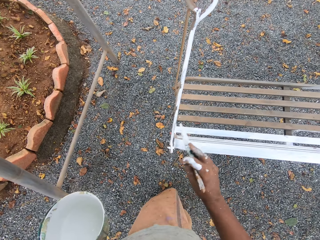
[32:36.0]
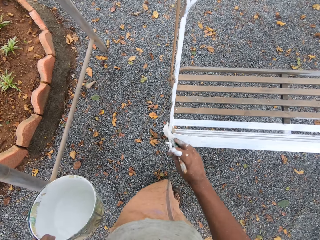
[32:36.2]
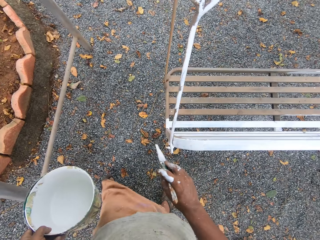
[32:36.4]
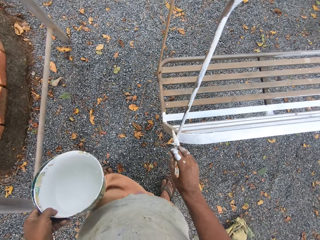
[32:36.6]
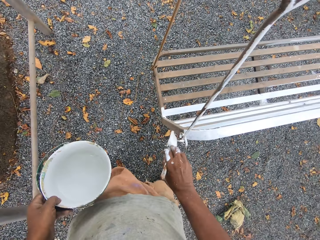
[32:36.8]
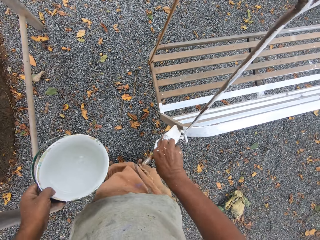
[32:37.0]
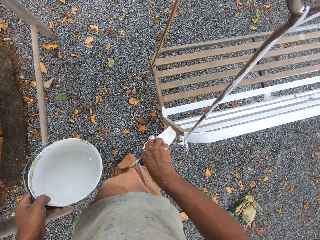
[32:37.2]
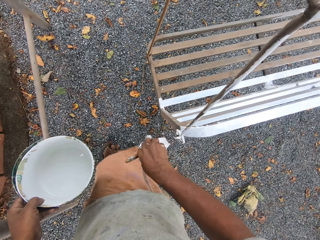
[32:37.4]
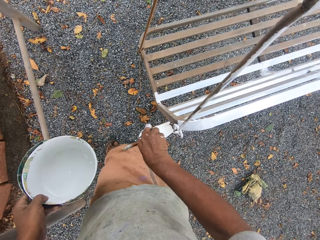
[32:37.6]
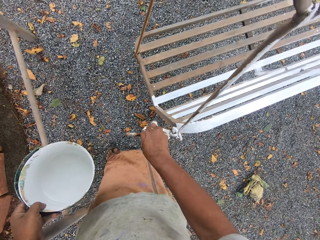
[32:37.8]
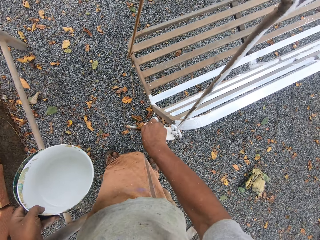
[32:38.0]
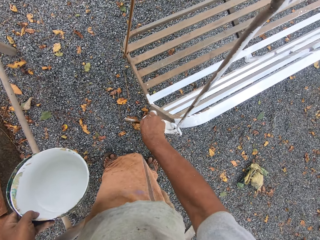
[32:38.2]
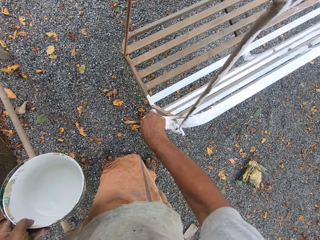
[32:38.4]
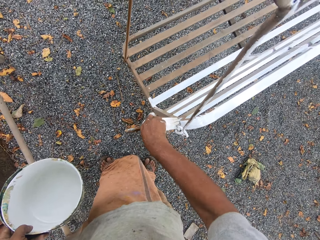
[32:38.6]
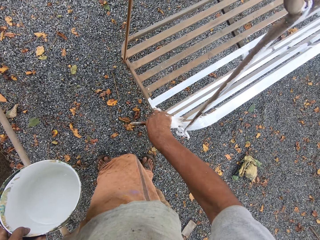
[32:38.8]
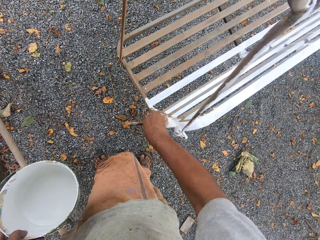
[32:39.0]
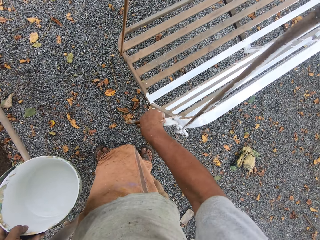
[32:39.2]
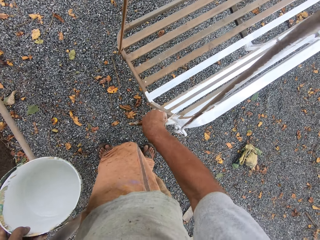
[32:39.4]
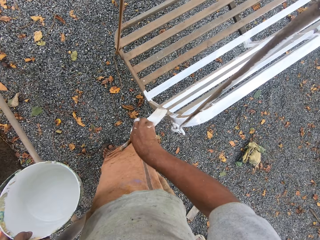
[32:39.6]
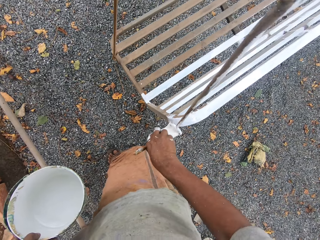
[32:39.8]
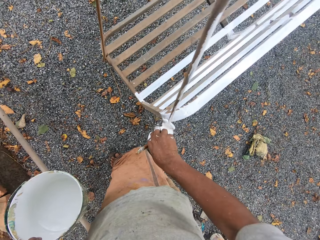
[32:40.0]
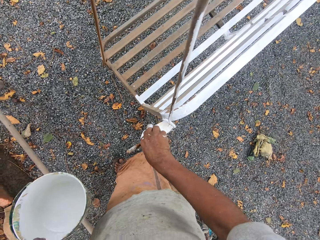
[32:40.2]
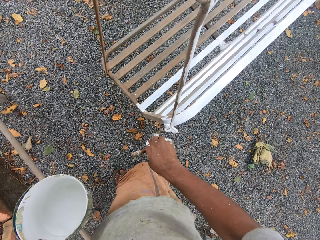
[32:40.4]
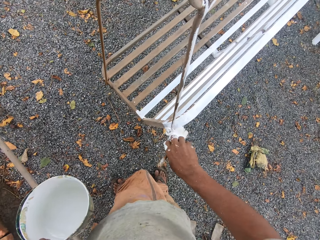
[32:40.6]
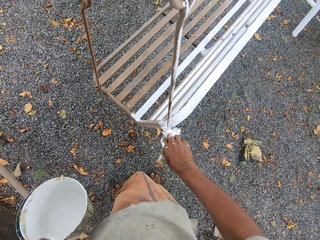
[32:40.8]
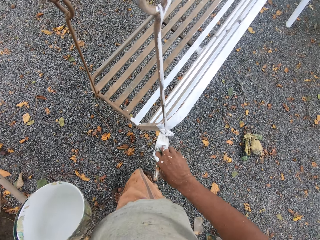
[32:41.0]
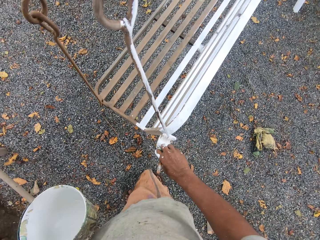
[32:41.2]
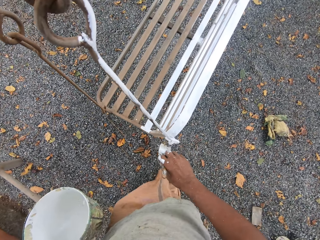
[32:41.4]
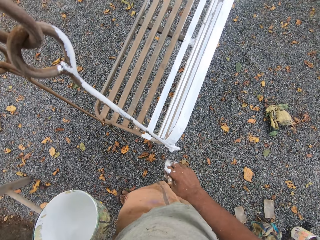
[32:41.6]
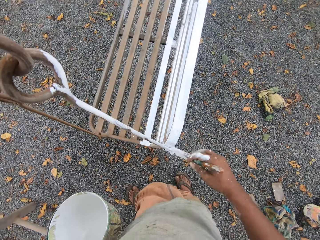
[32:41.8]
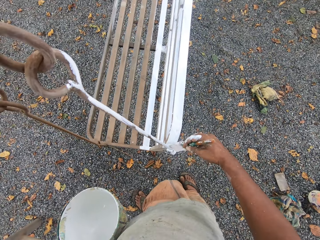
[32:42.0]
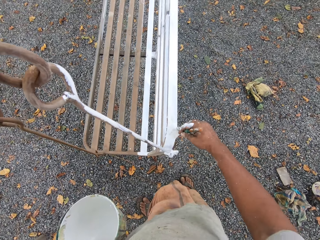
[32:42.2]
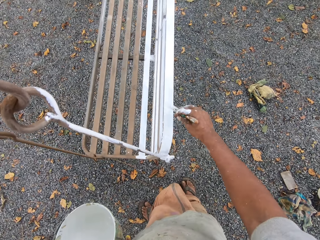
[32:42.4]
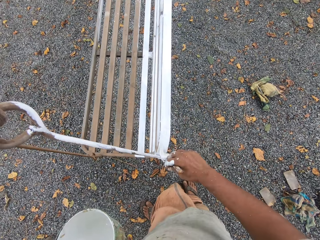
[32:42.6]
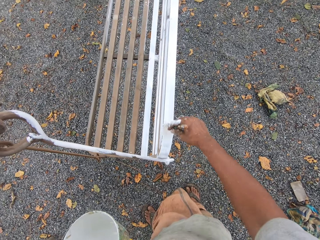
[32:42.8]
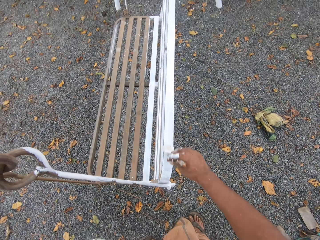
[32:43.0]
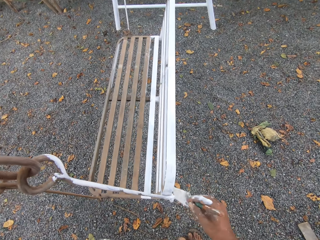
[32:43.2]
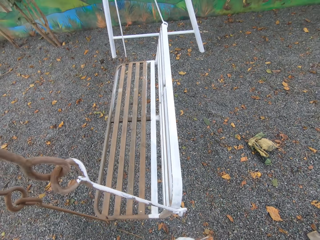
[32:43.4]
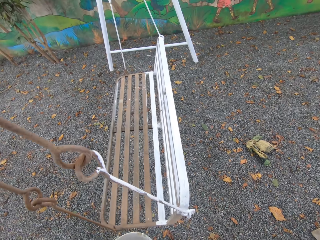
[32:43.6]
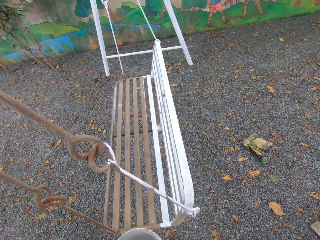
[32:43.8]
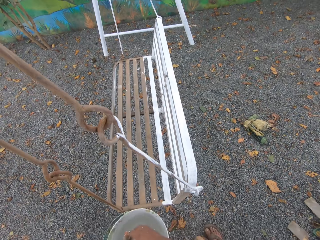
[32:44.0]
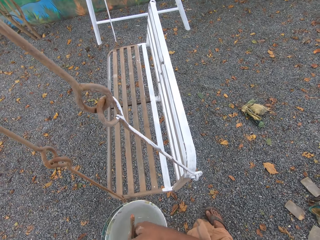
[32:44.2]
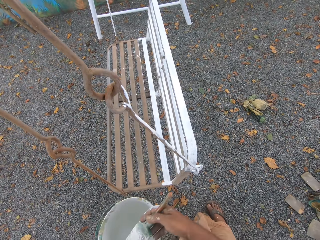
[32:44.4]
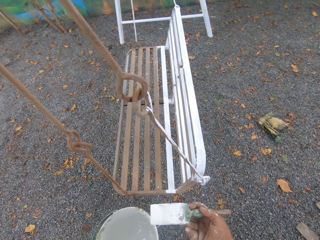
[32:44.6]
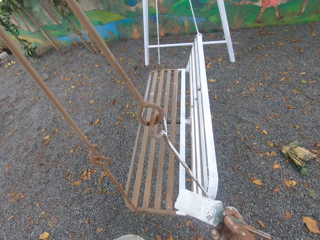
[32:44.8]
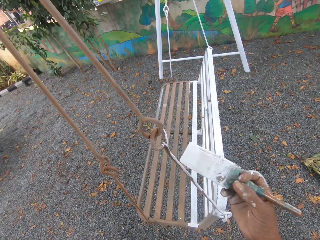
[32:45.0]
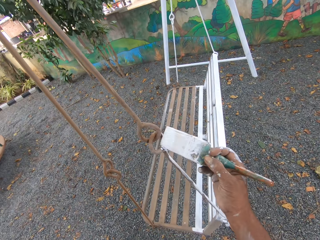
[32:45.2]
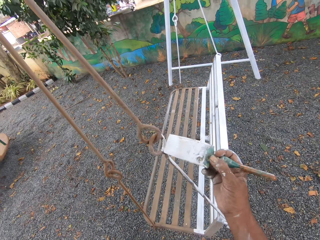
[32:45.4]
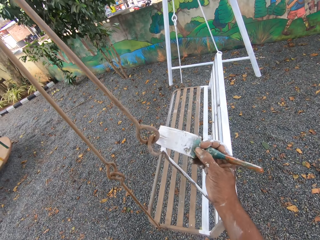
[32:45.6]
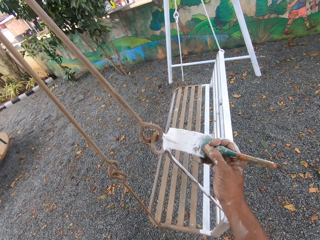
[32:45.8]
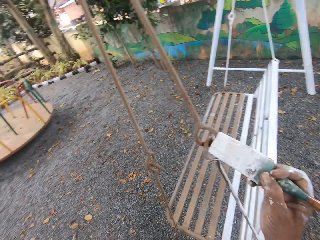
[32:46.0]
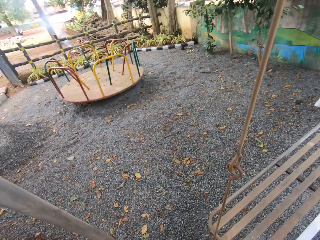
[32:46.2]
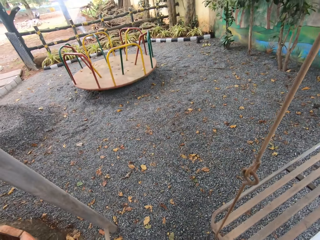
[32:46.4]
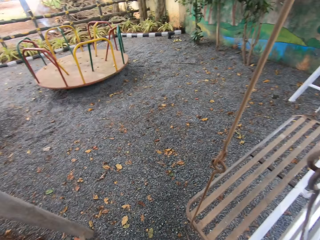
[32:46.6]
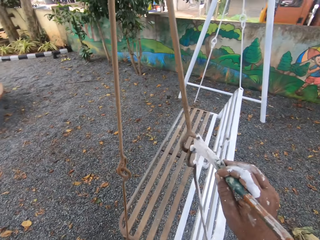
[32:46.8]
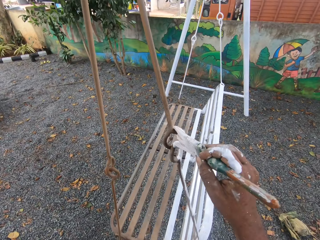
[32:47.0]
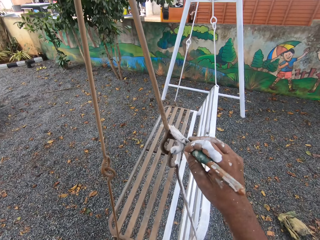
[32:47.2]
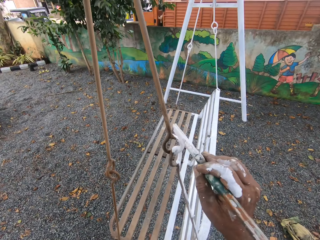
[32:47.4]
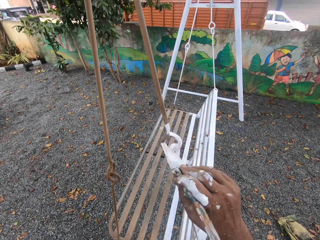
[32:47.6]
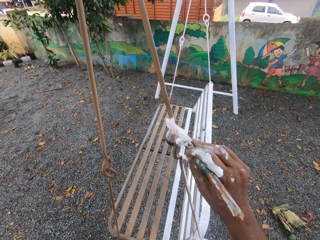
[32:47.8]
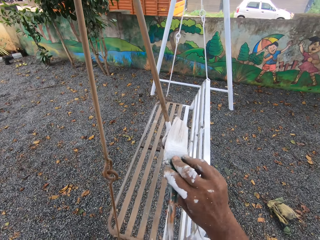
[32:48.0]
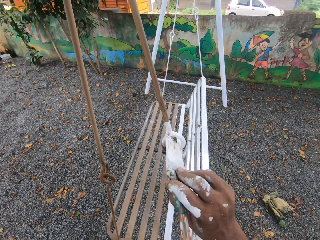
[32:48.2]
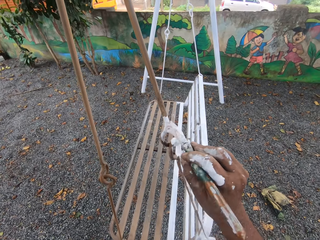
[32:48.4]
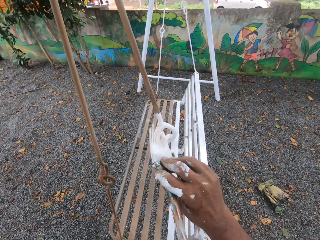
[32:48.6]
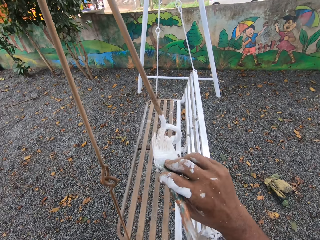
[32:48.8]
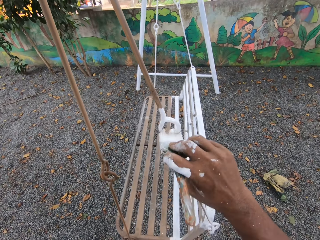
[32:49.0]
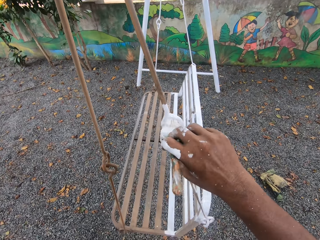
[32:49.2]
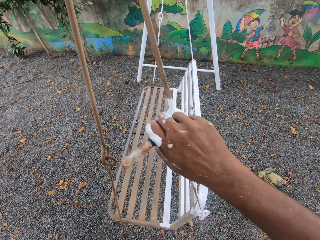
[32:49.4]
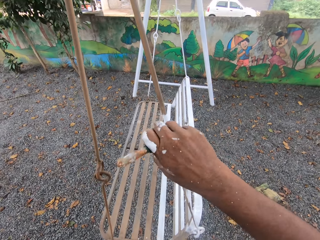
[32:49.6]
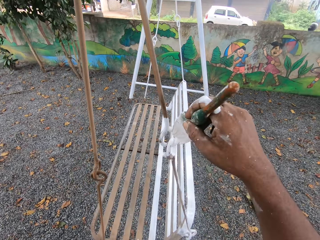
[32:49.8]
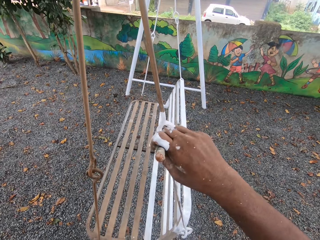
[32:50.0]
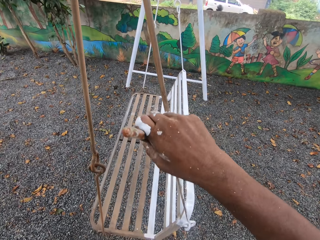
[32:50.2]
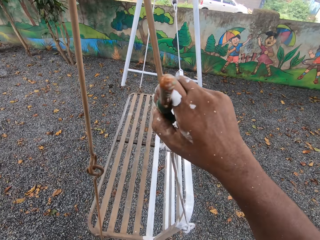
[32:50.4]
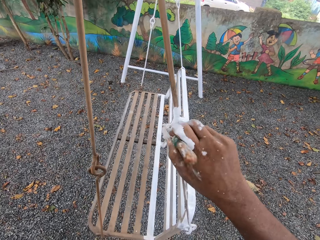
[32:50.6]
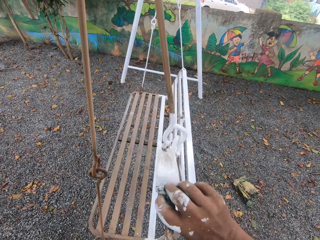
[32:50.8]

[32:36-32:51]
The camera wearer dips the paint brush into the can of paint. He paints the swing chair seat with the paint brush in his right hand.

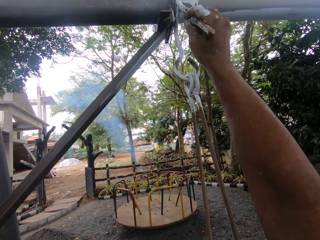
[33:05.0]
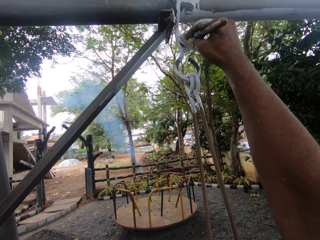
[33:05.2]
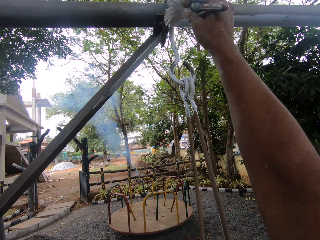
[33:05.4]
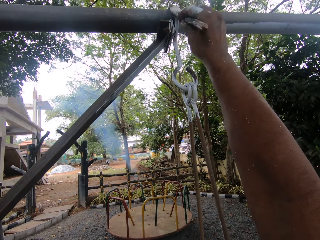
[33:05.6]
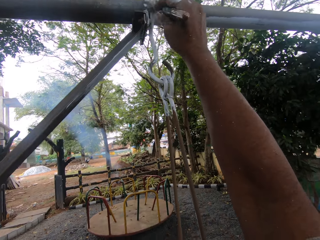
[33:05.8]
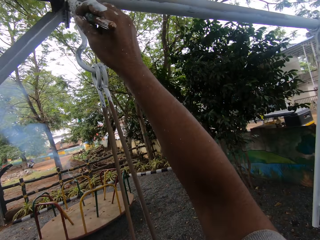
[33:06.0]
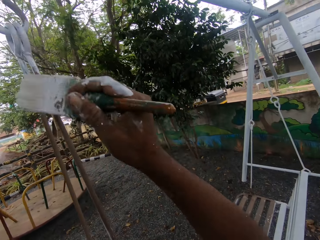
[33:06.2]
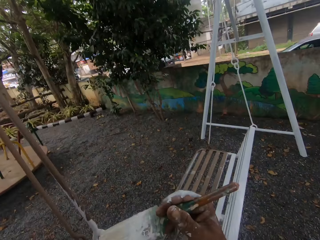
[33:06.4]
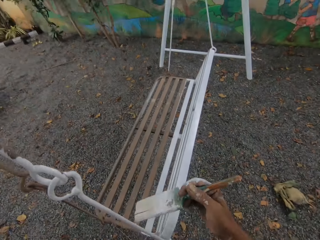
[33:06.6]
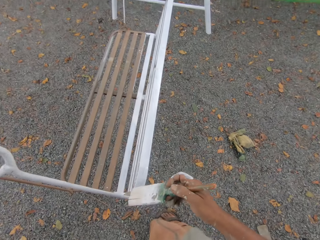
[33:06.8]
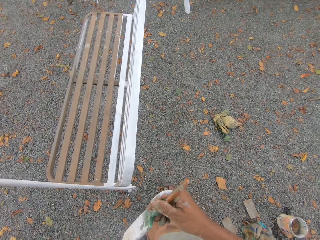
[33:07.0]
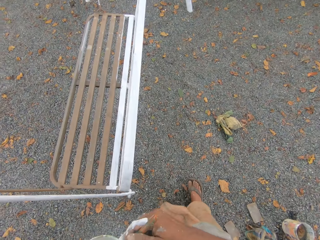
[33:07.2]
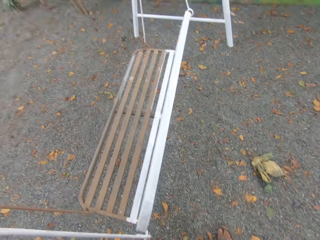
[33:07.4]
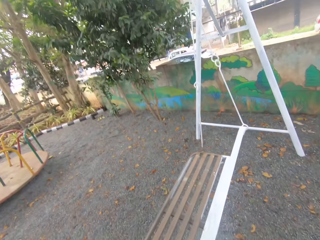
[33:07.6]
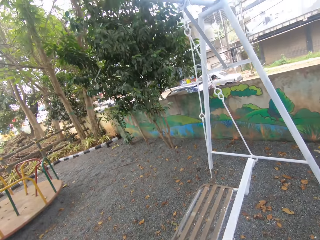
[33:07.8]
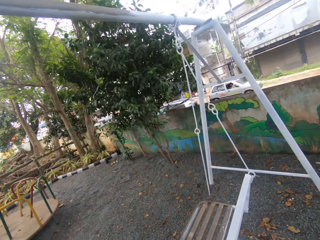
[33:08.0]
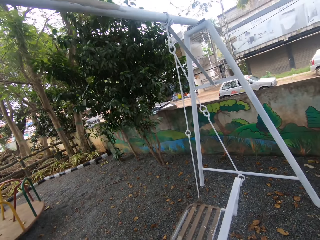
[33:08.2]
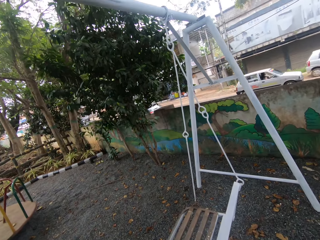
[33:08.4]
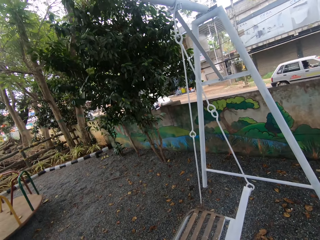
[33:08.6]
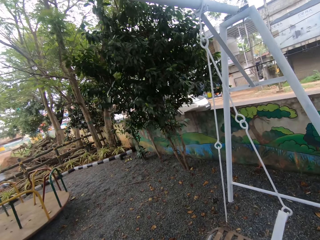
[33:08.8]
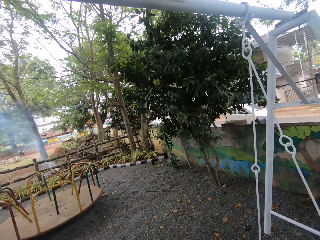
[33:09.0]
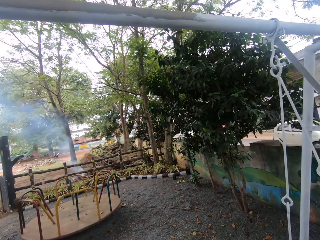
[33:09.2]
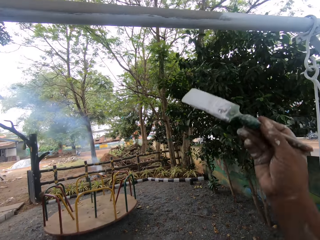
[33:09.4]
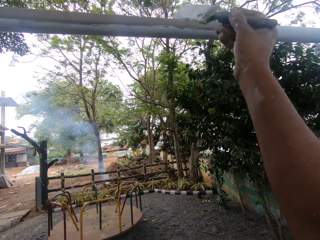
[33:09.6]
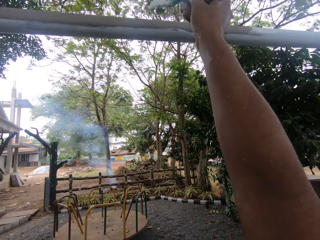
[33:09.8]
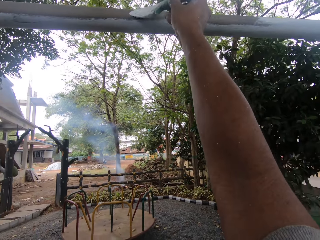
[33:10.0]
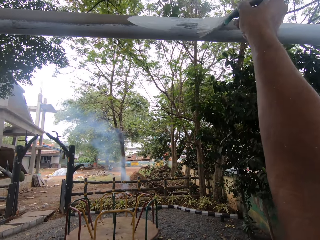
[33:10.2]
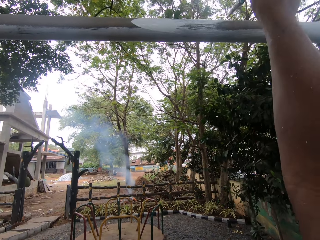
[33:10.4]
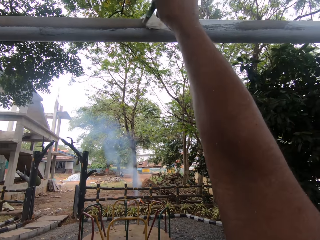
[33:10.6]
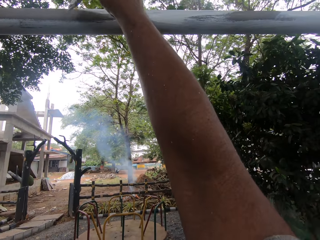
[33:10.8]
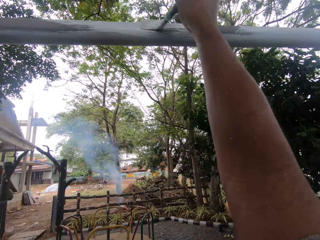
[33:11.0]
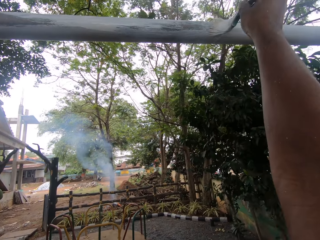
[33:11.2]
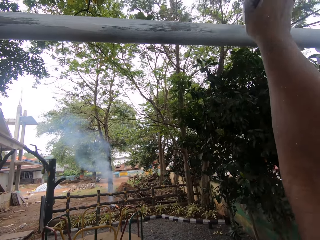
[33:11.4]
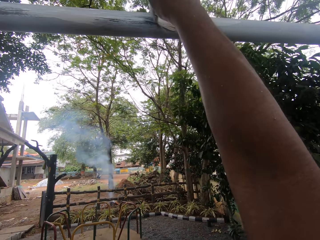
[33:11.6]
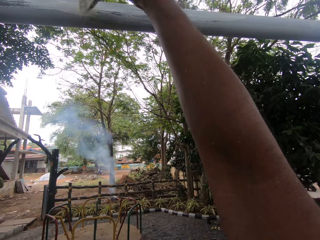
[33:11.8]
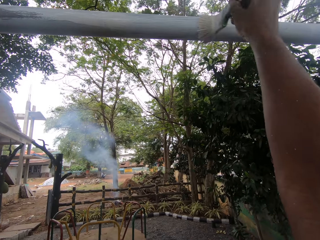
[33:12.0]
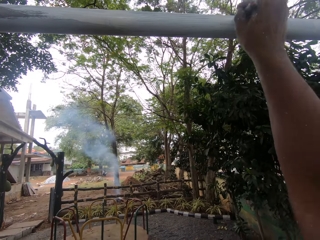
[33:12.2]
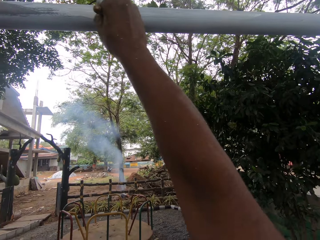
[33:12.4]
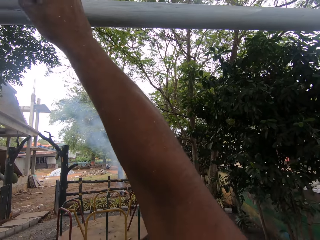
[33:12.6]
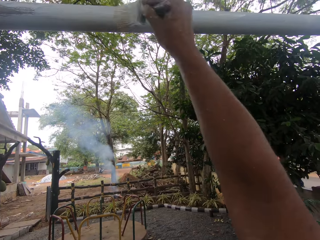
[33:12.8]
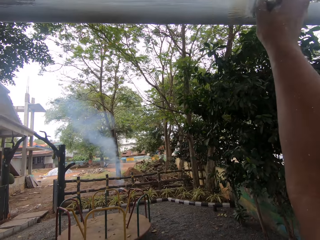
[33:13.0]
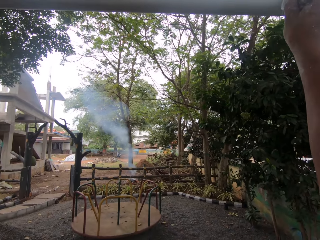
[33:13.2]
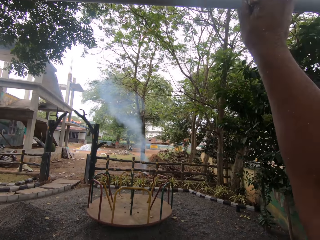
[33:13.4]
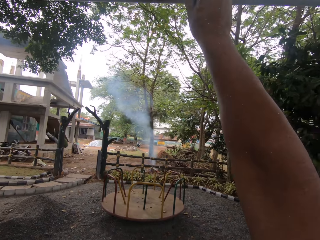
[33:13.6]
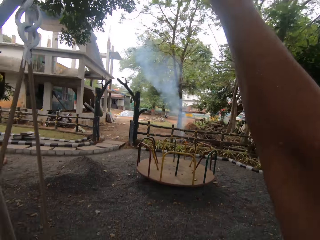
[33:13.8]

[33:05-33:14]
The camera wearer walks around. He dips the paint brush into the can of paint. He paints the swing chair seat with the paint brush in his right hand.
